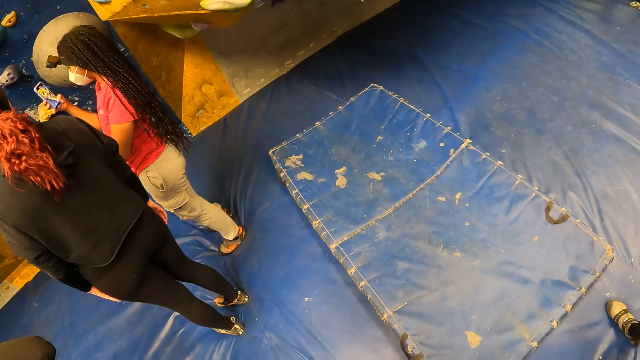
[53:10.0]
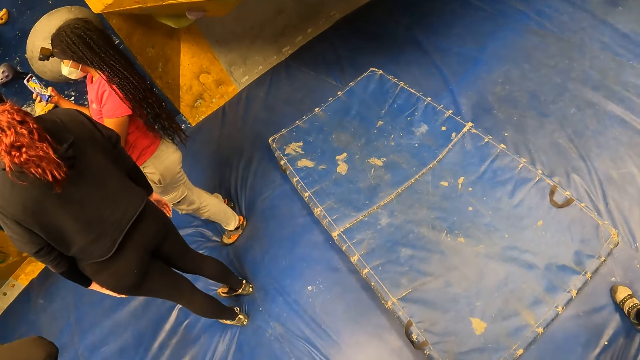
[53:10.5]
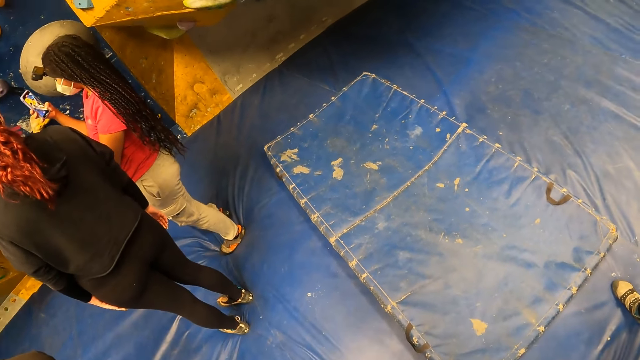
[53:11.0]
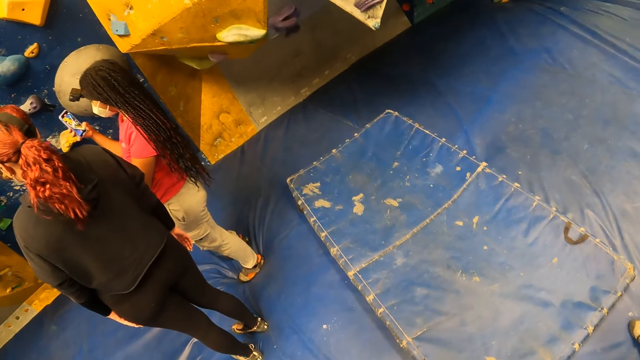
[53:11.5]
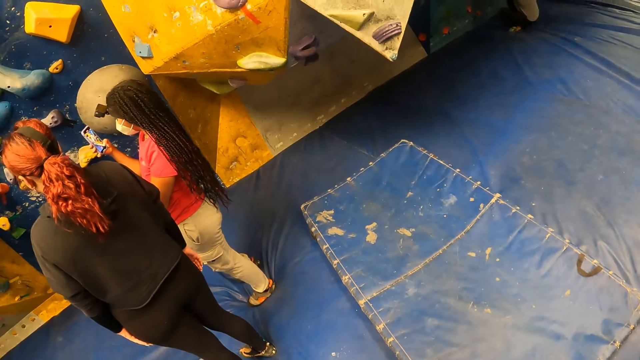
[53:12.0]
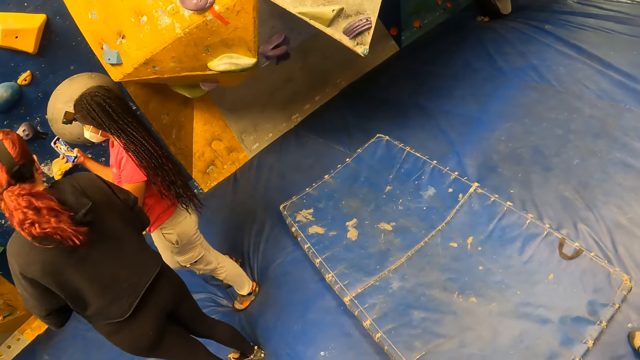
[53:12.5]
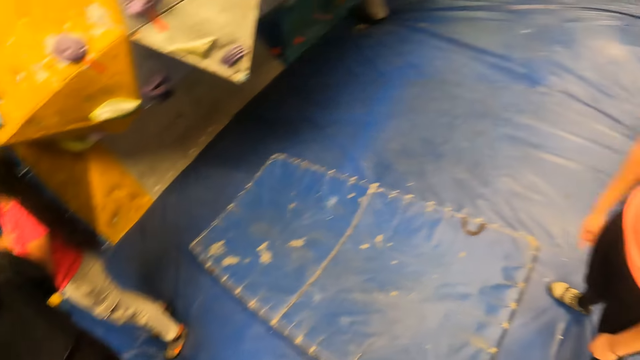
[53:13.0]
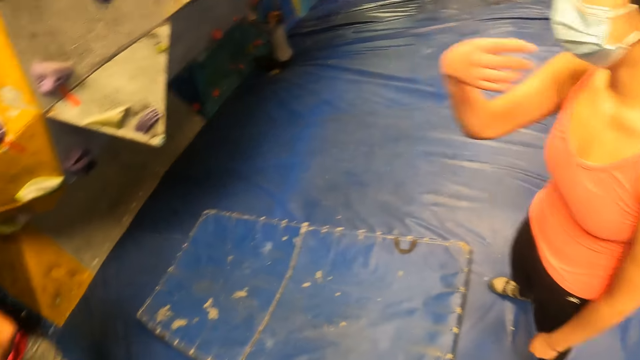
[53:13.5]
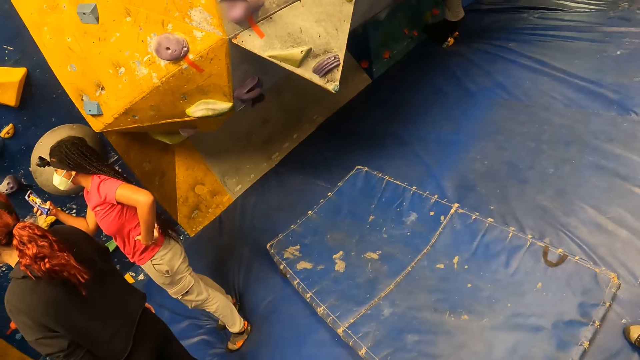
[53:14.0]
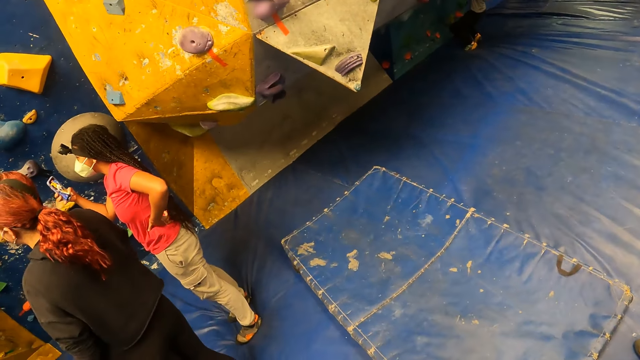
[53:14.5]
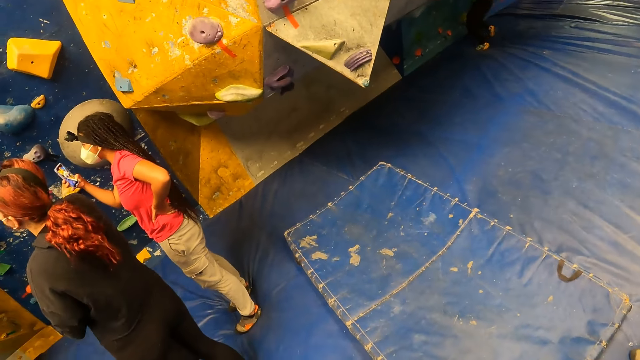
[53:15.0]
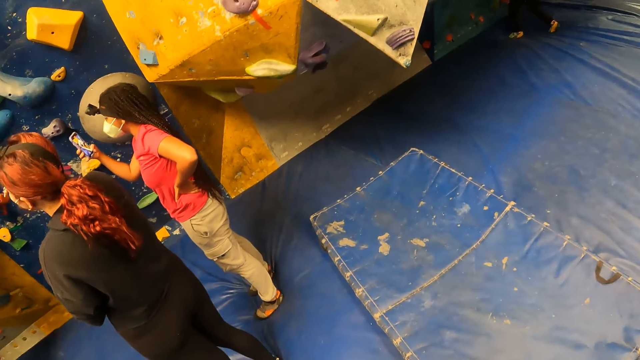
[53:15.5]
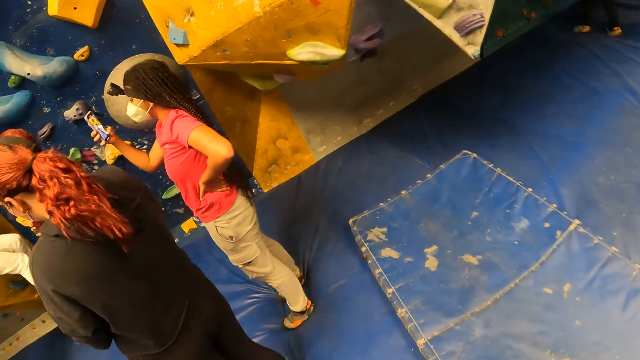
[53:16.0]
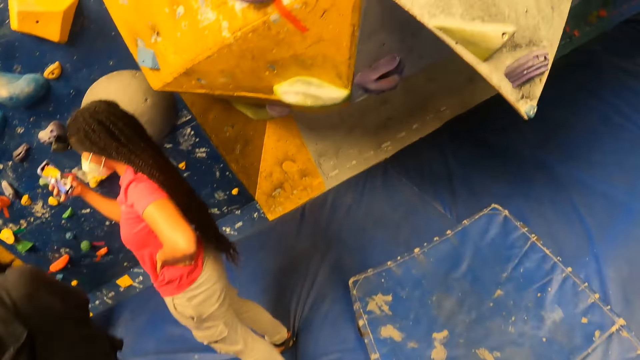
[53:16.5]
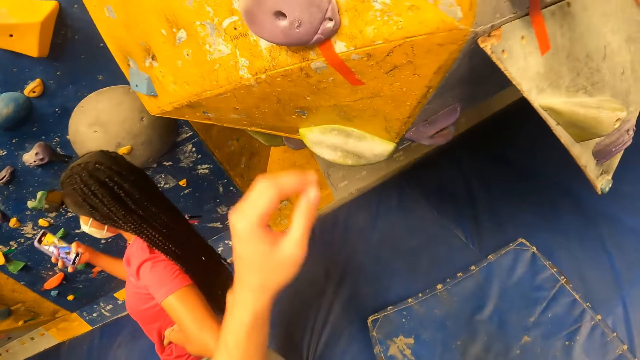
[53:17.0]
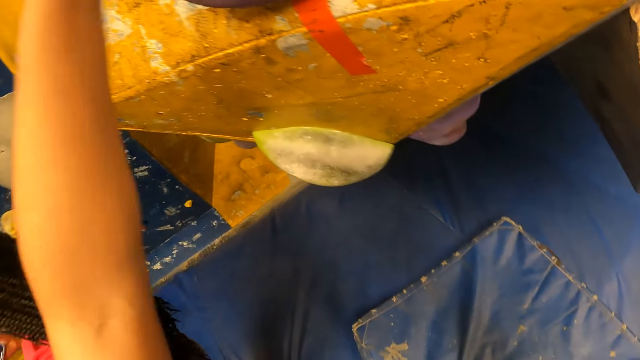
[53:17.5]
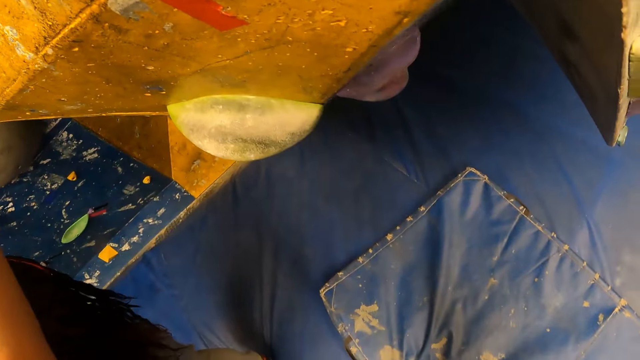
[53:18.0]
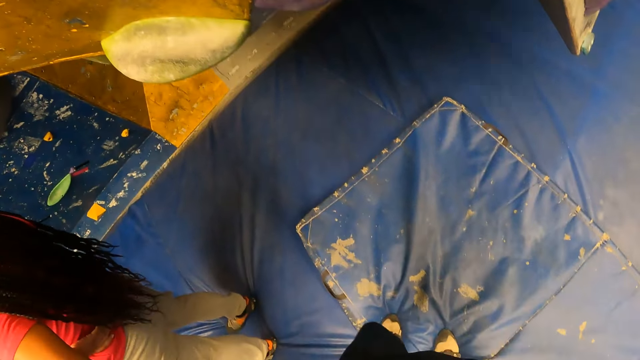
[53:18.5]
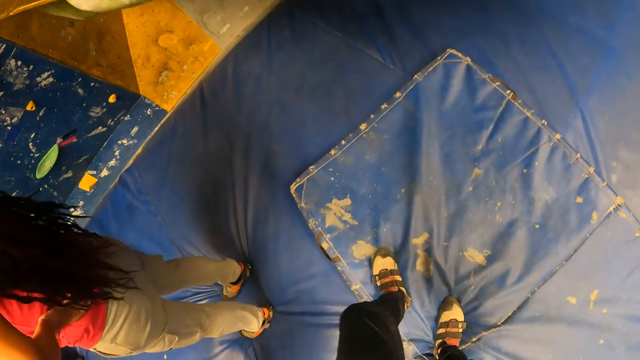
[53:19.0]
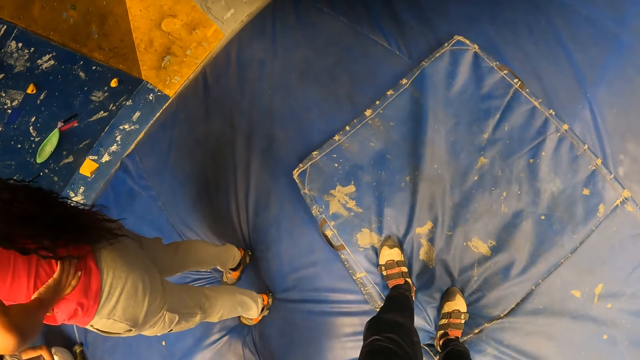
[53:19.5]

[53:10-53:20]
A woman operates a phone. Another woman makes a gesture. The first woman operates the phone. The camera wearer holds the grips on the wall with both hands. They climb the wall.

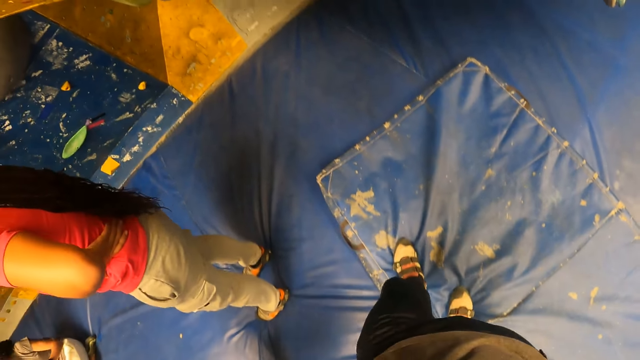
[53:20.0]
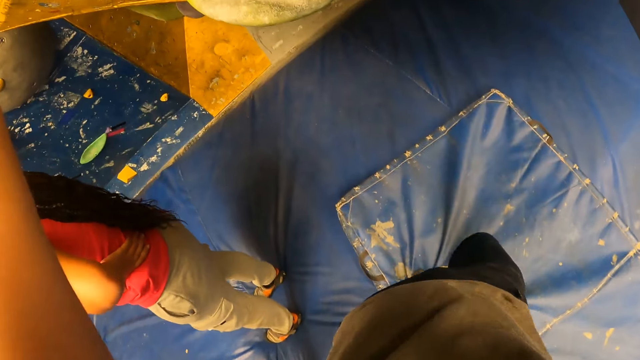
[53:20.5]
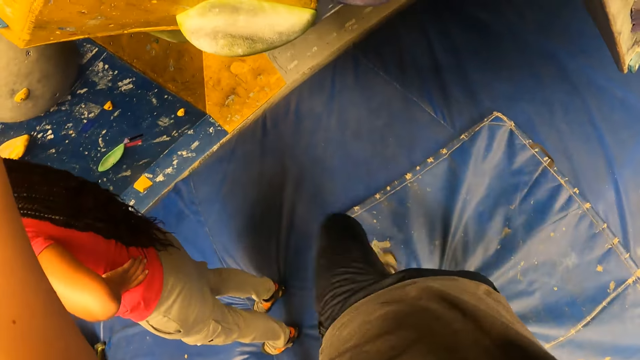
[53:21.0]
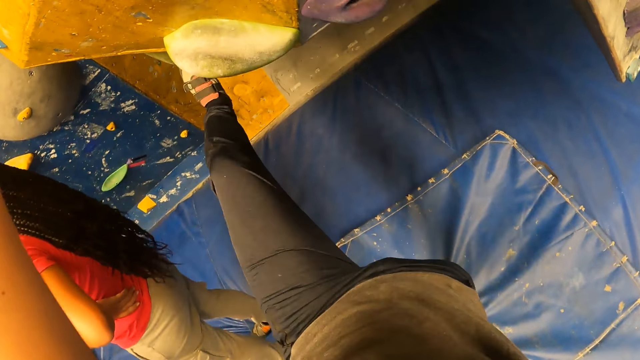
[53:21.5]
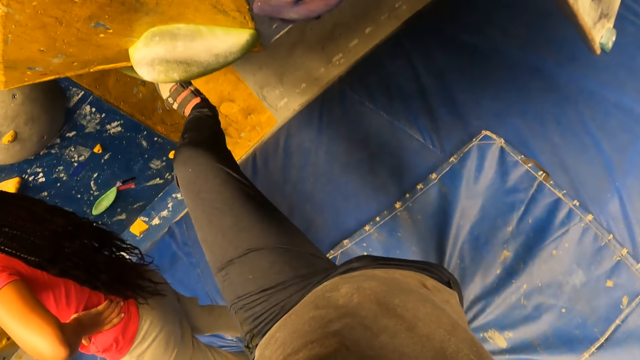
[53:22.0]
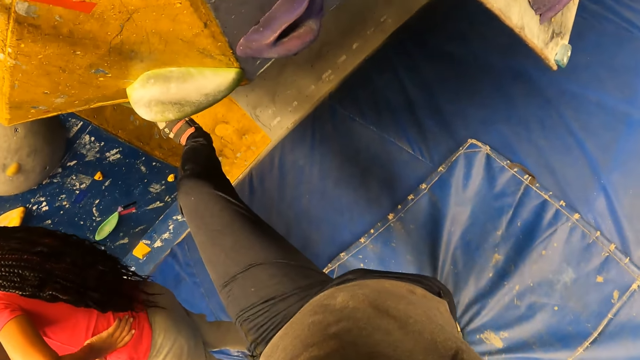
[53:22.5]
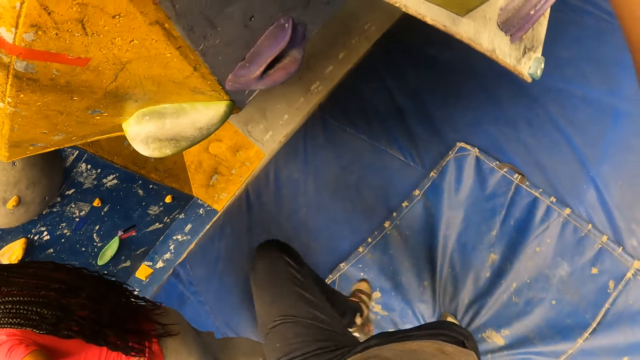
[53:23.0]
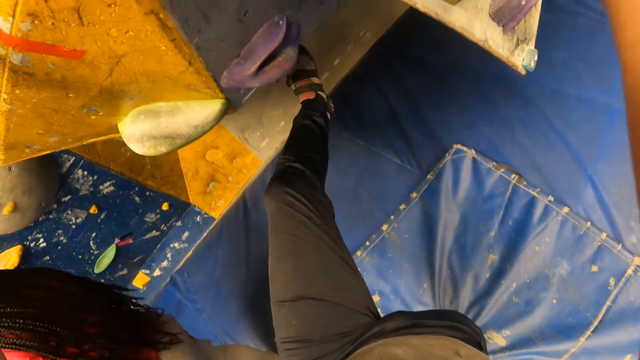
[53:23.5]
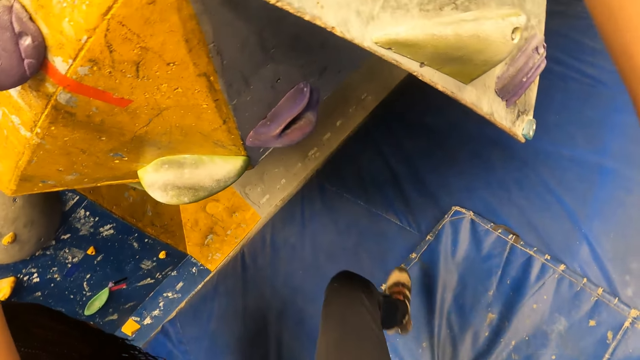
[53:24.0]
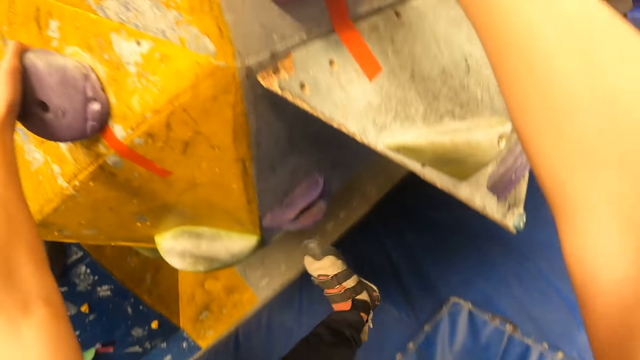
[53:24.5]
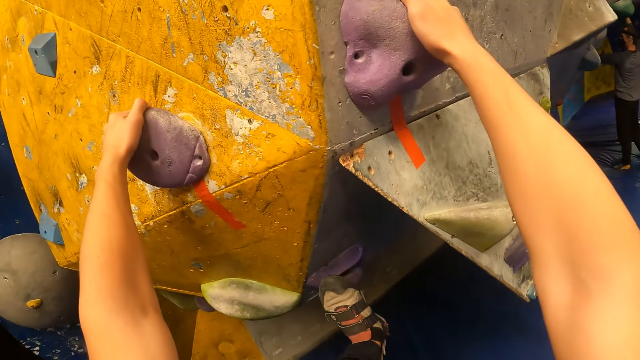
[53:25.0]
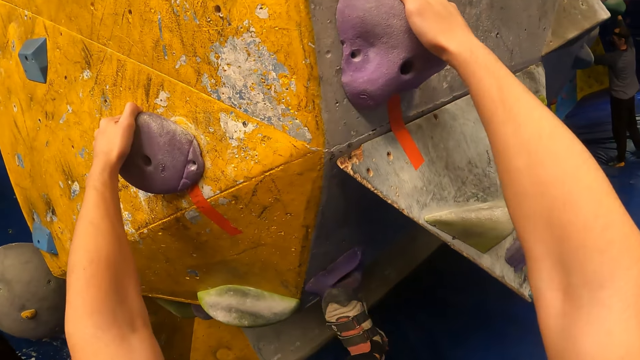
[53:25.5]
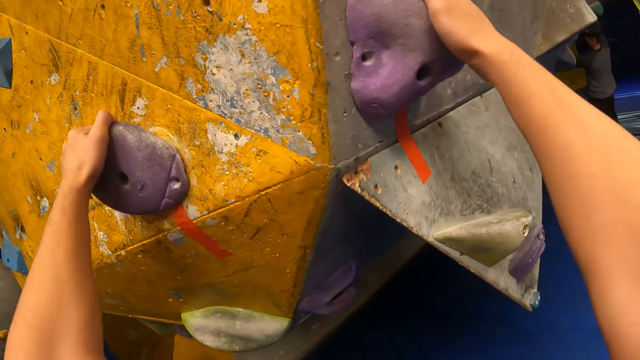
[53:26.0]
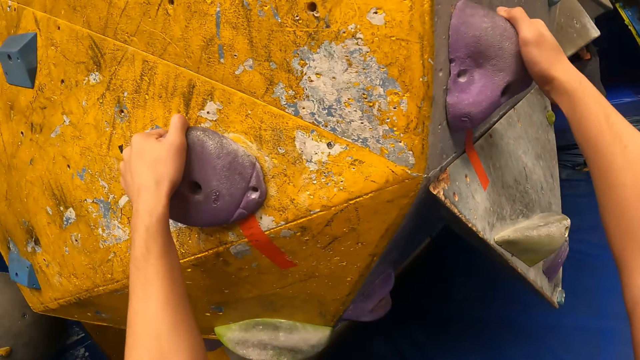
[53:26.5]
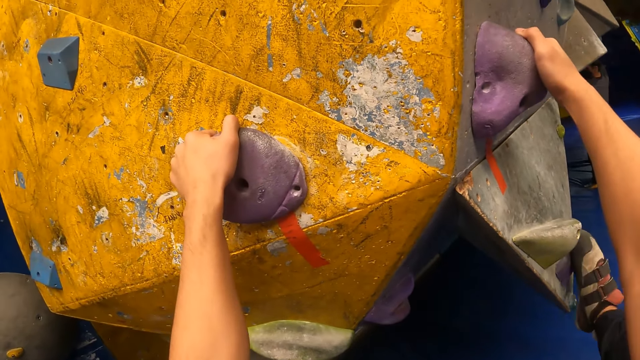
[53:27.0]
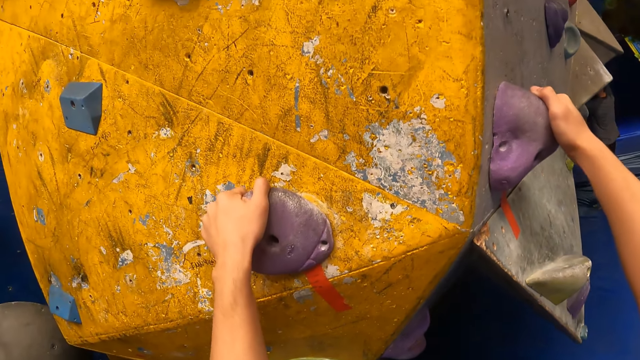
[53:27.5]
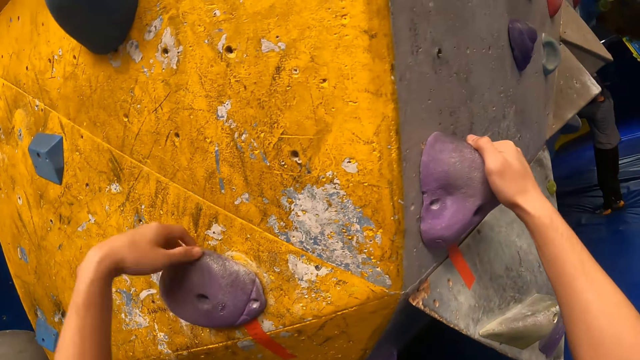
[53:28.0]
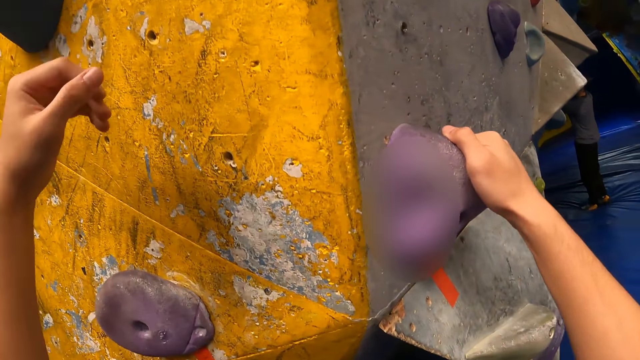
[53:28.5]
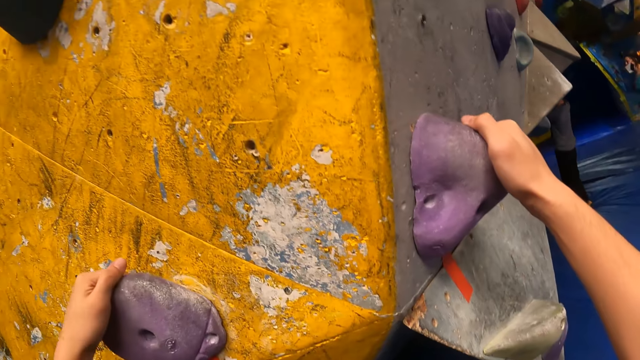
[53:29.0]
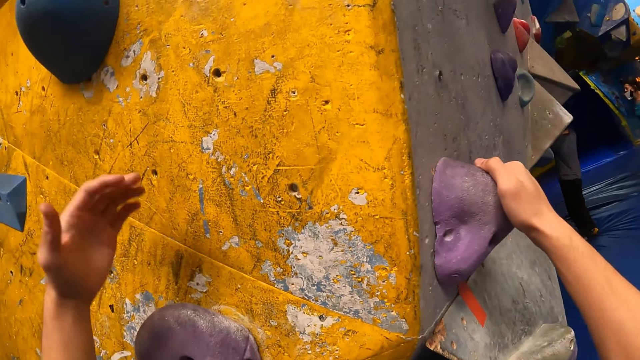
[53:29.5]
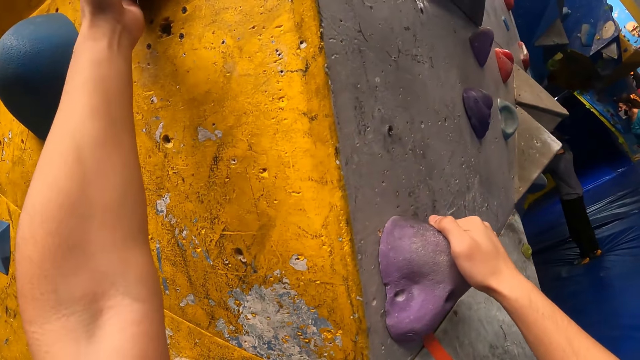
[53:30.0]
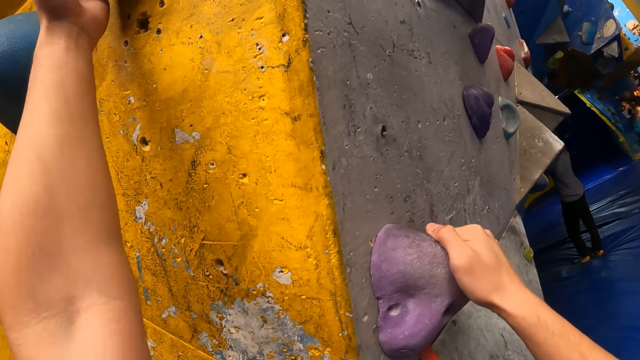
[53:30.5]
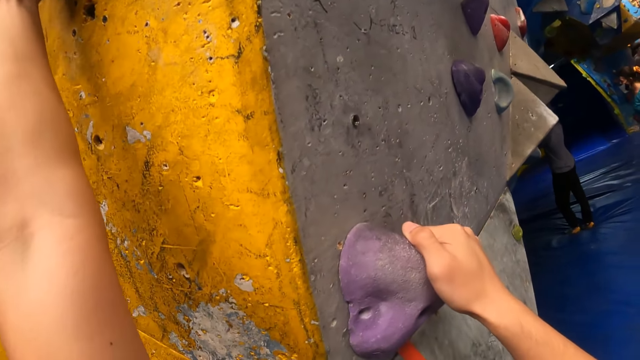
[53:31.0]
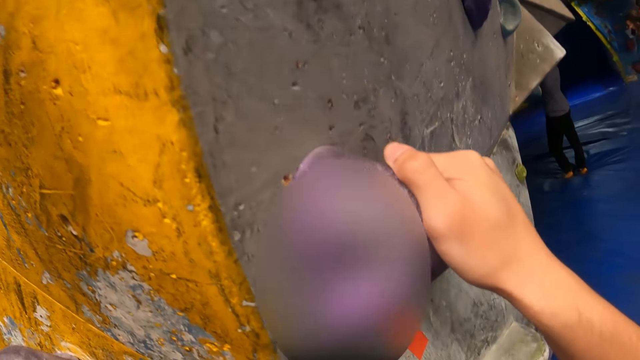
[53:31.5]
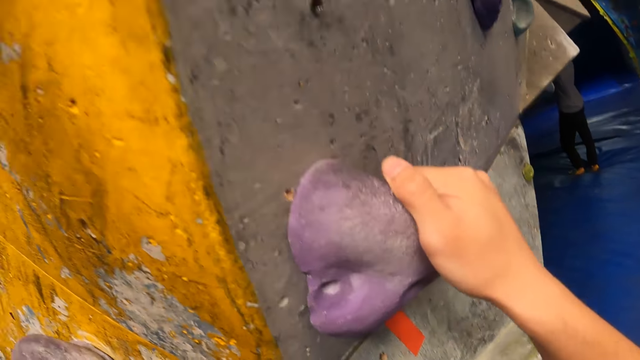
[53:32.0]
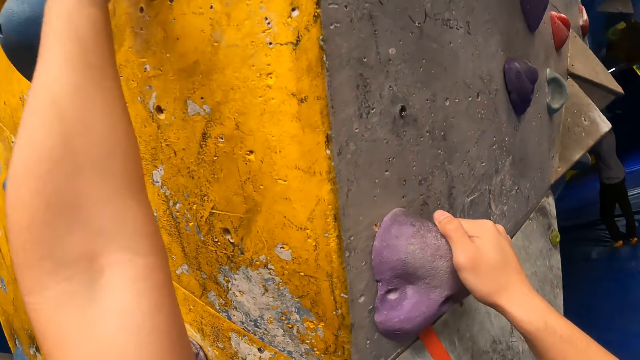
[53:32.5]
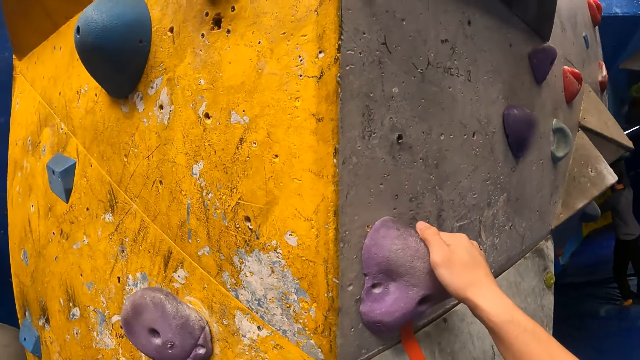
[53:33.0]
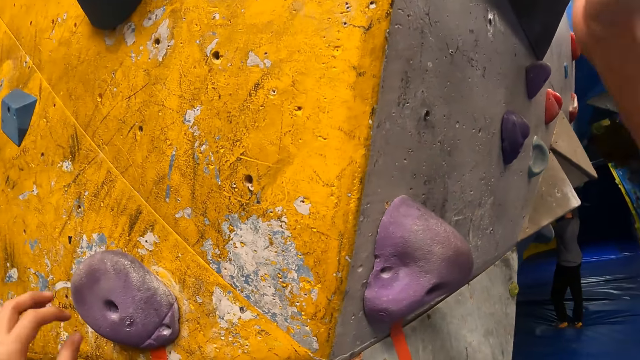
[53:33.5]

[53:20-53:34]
The camera wearer places his left leg on a grip on the wall. He removes his left leg from the grip on the wall. He places his left leg on the grip on the wall. He removes his left leg from the grip on the wall. He climbs the wall with both hands.
